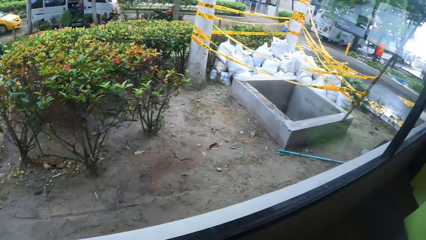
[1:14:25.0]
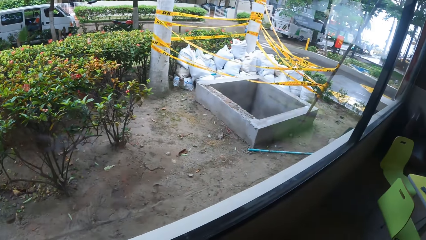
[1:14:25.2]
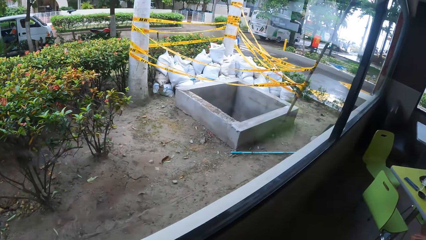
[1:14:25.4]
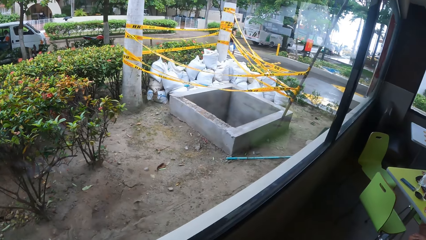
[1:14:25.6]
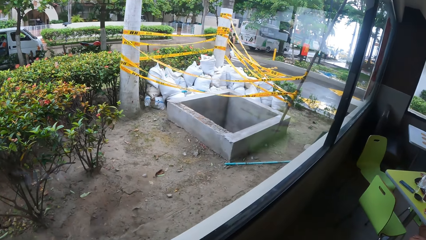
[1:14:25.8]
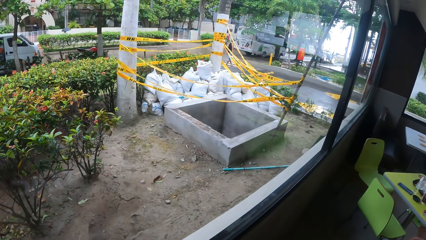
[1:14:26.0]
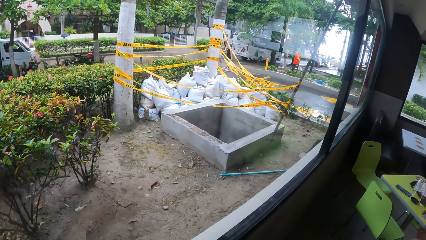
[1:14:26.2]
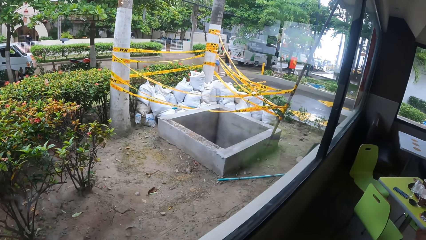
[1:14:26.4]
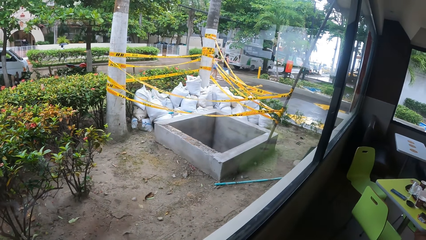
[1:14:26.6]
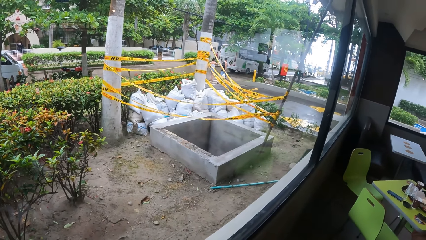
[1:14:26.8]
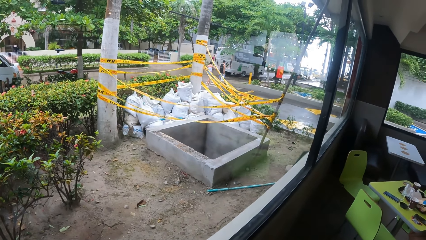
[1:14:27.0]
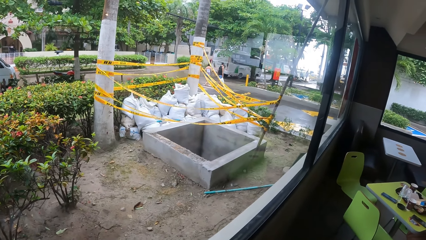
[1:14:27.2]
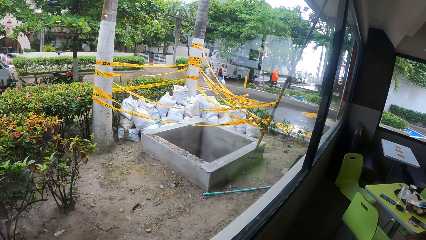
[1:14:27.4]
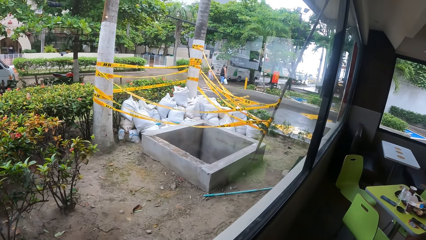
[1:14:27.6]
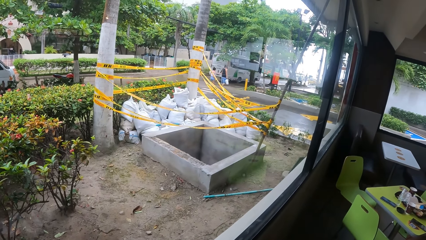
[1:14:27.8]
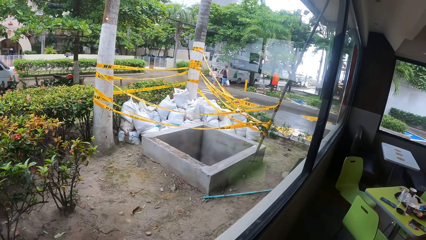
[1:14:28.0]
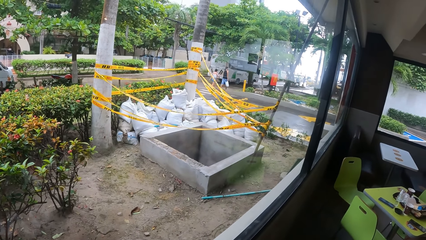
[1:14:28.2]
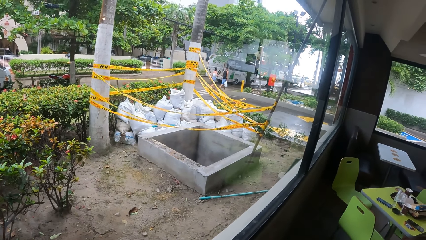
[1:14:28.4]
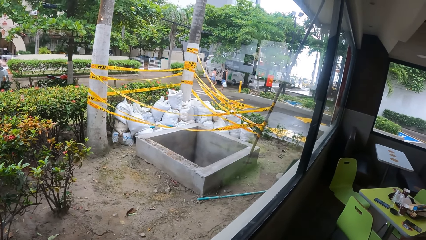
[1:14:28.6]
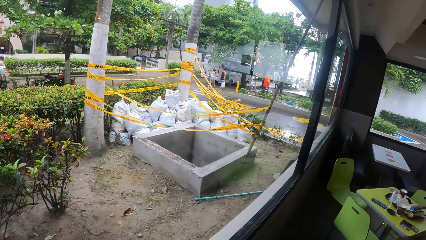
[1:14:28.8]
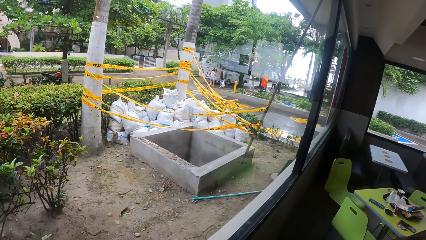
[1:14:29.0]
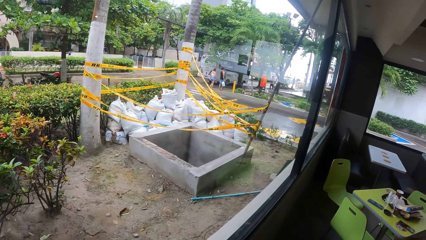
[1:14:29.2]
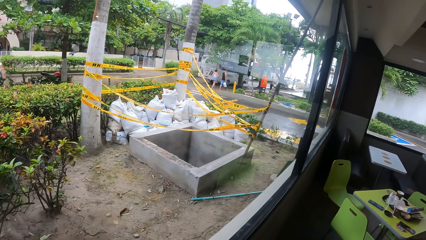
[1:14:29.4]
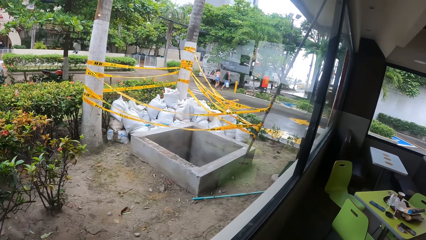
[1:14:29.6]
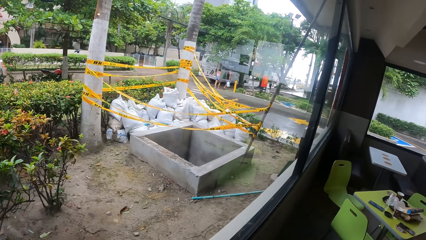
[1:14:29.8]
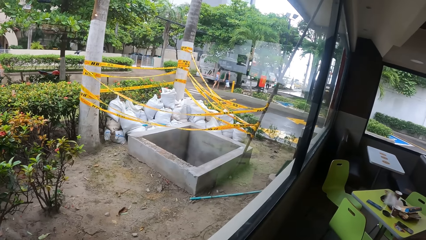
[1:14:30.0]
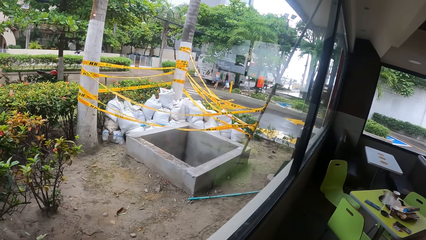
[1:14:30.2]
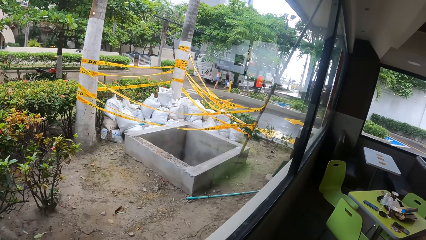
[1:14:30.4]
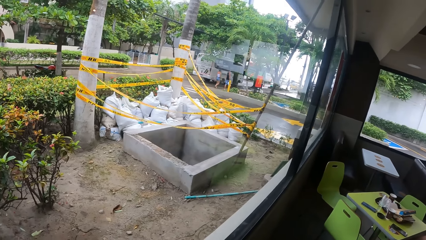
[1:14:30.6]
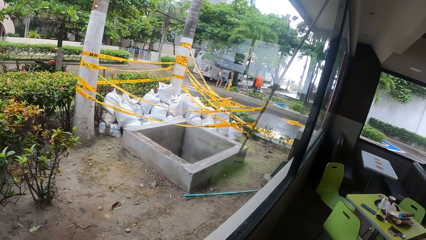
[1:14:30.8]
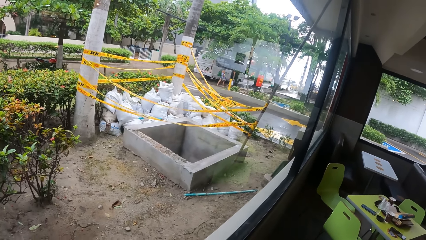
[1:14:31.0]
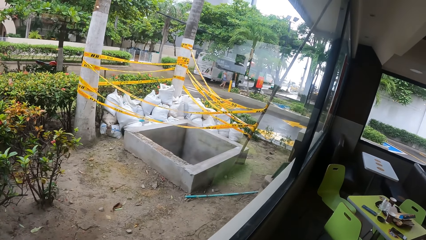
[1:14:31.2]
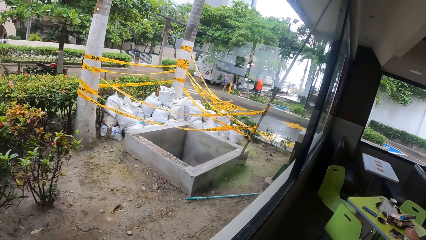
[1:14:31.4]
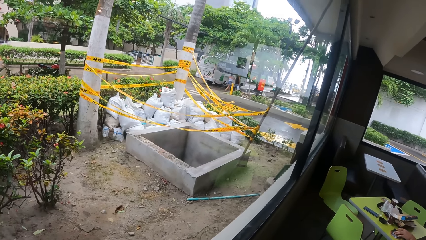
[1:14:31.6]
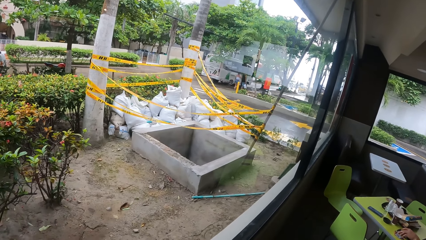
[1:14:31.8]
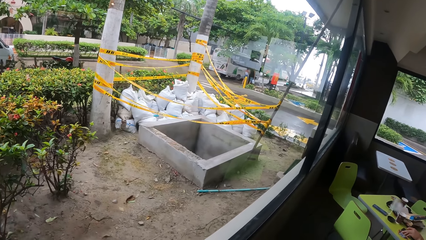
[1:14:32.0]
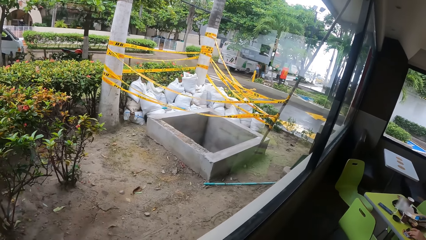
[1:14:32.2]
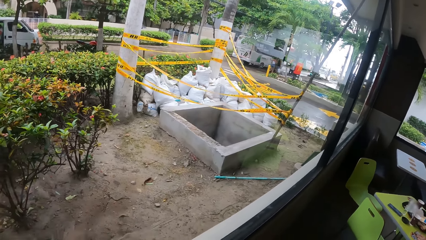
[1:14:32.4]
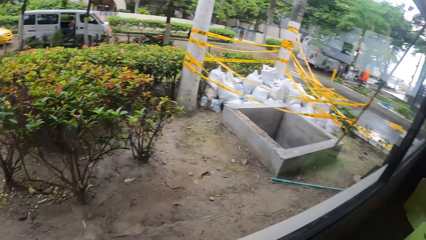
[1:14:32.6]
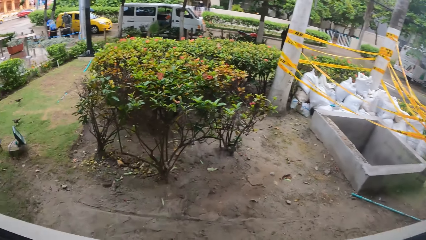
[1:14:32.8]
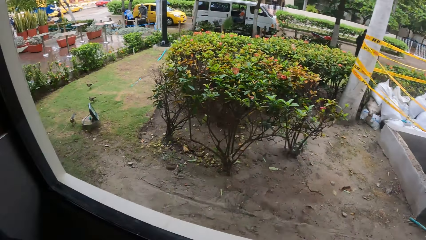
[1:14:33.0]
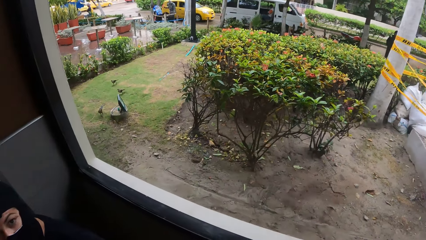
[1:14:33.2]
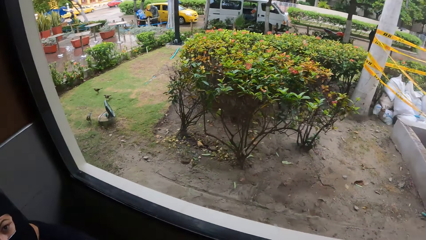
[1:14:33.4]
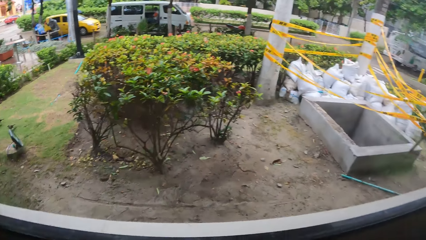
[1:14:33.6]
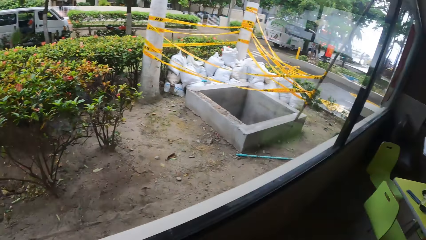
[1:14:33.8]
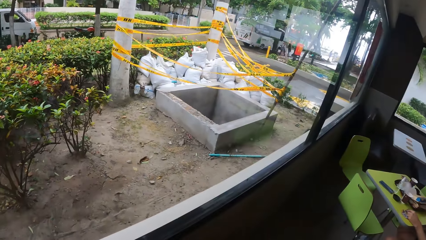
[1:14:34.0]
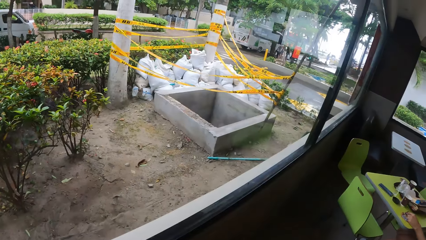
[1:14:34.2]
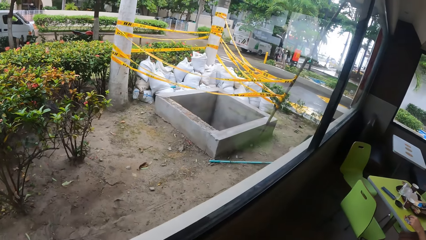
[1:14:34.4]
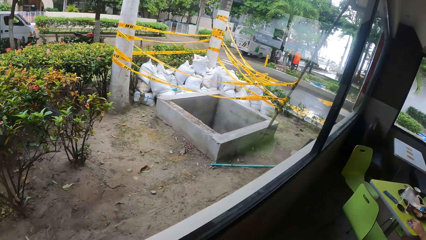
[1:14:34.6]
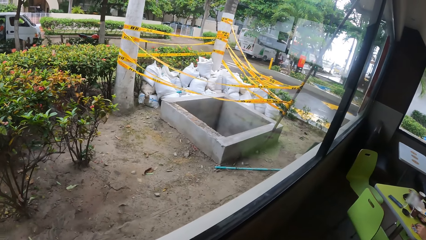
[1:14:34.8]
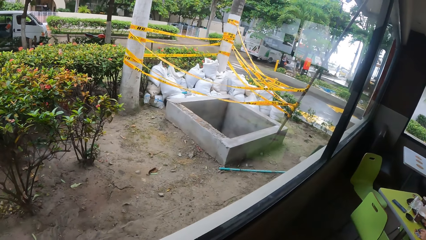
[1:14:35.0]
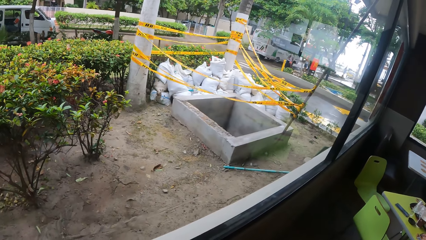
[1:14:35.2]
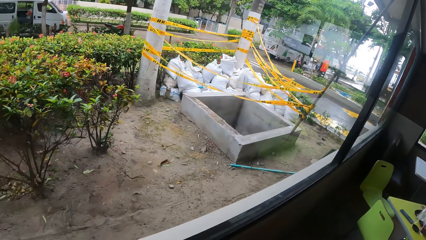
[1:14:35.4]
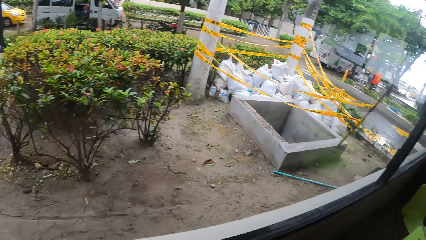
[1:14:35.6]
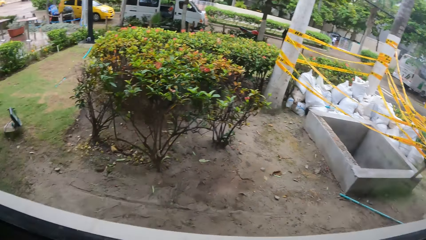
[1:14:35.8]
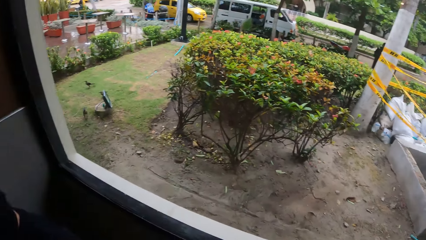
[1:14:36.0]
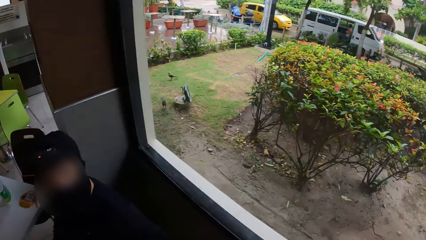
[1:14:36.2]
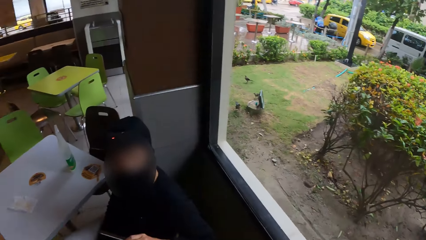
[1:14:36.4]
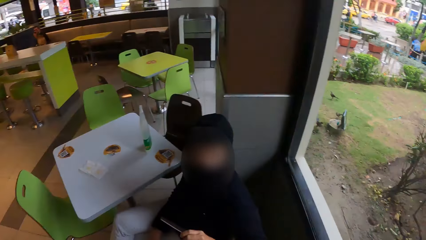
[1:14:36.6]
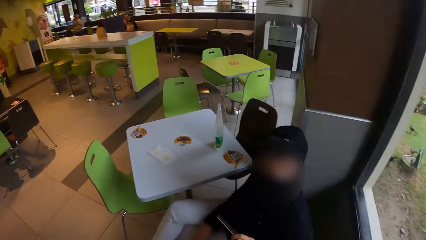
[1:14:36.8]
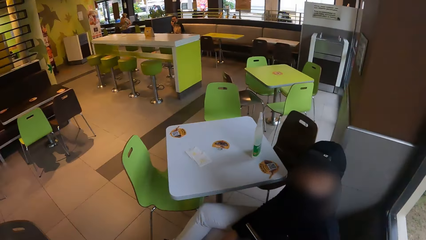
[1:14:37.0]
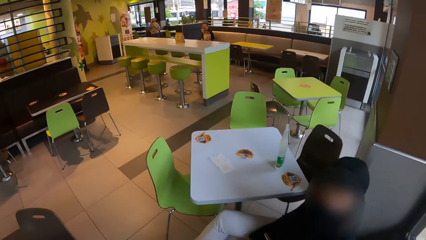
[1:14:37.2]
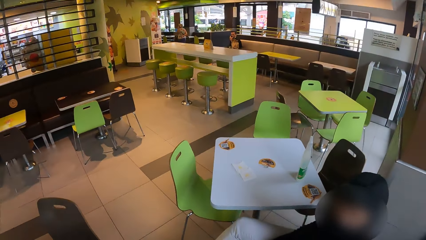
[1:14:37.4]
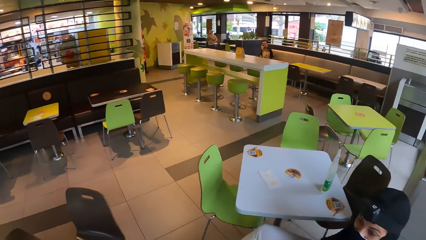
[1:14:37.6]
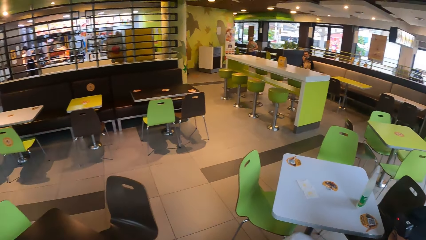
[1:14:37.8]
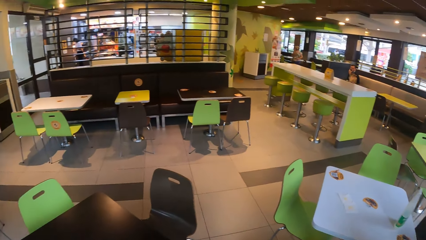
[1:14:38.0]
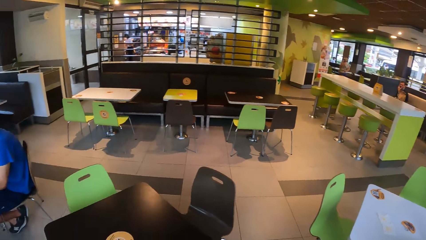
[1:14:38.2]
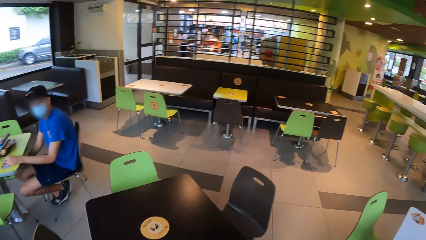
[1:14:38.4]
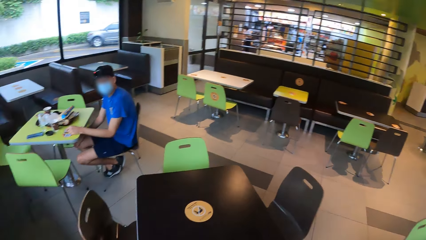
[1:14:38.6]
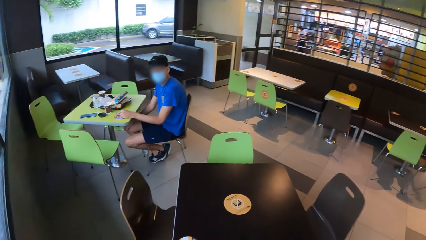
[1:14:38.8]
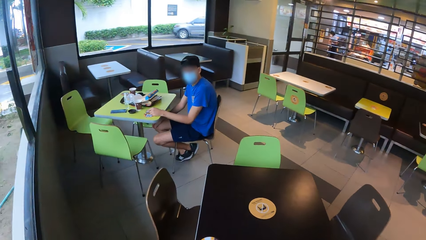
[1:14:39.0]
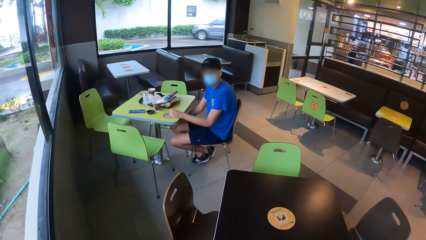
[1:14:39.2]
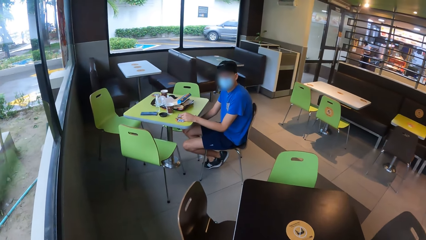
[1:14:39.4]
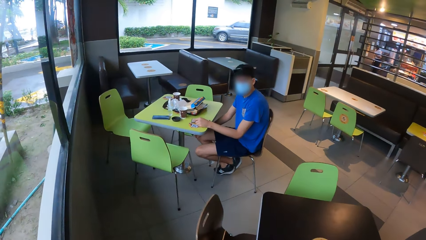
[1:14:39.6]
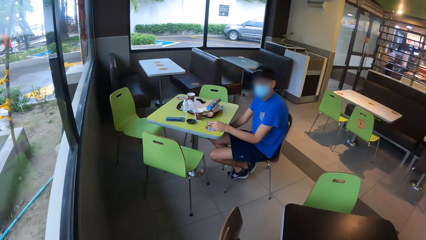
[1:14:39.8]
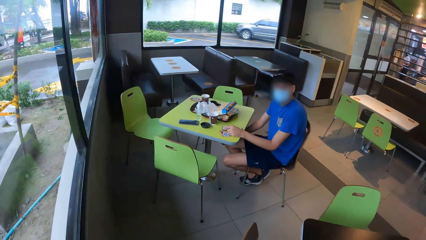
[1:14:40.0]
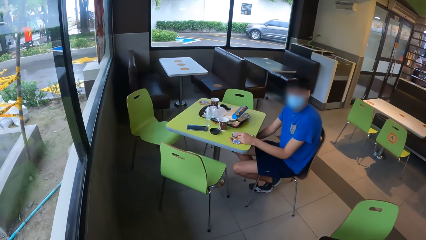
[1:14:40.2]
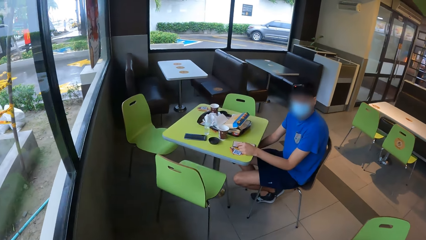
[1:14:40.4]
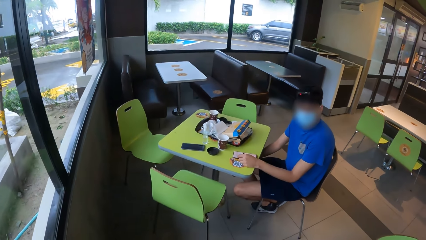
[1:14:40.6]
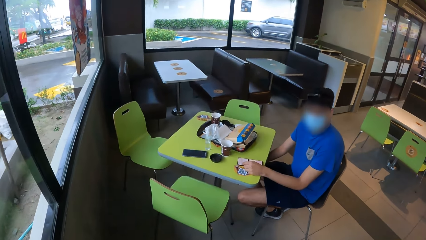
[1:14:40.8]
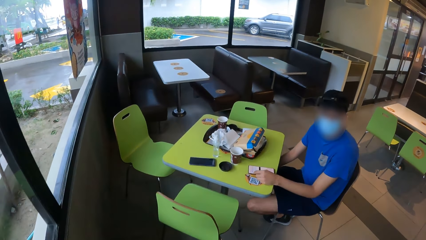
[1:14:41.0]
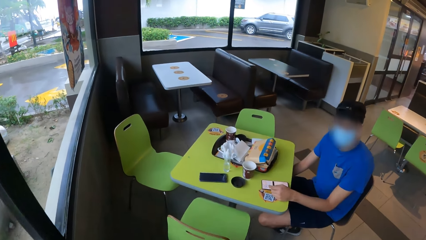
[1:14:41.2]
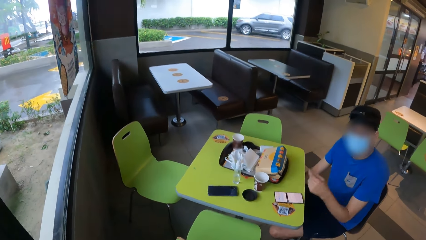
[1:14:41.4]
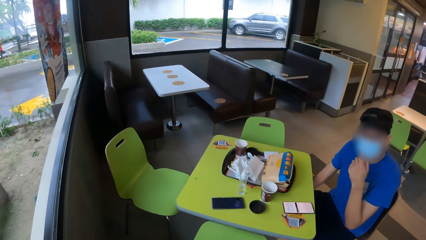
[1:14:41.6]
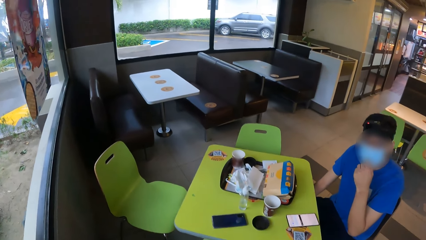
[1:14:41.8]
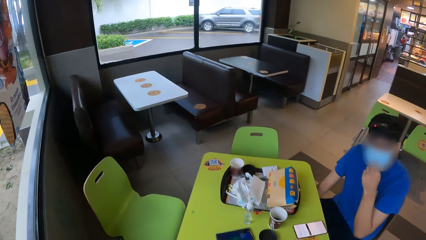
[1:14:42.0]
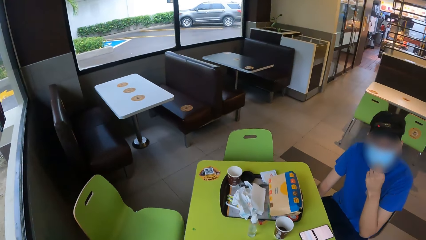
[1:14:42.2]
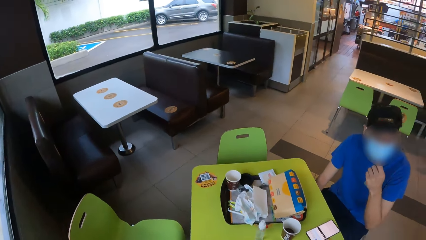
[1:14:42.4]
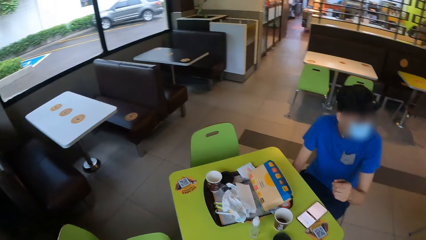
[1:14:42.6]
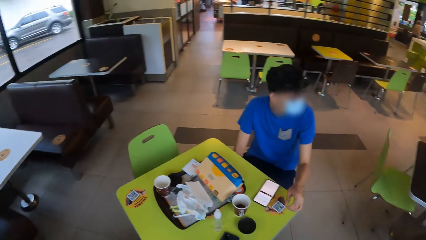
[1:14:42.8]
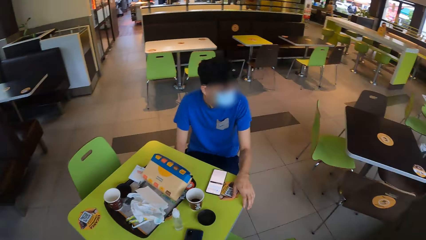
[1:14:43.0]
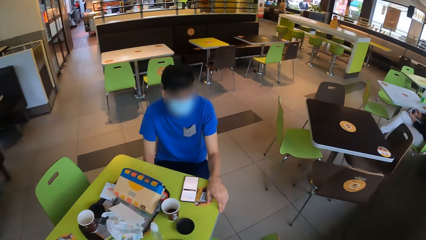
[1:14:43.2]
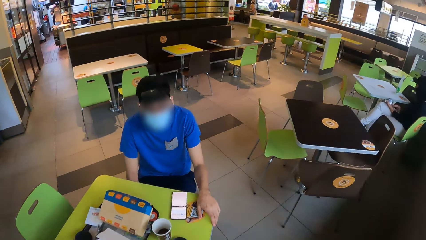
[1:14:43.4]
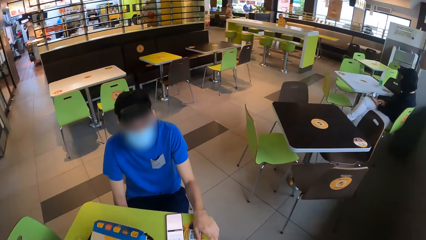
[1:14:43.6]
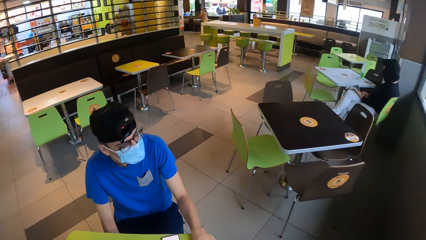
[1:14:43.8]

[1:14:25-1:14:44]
The camera wearer looks outside the window. They look sideways. They look in front. They look sideways. They look around. They walk in front.
